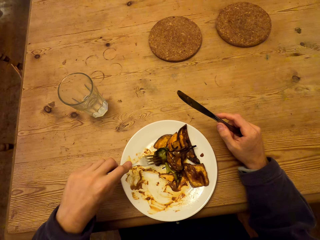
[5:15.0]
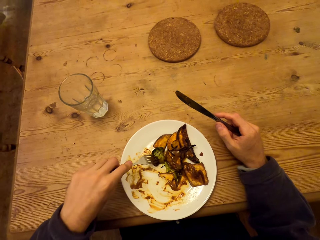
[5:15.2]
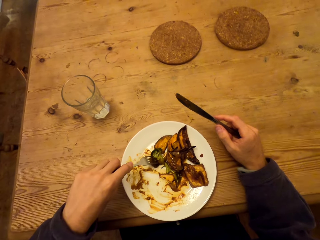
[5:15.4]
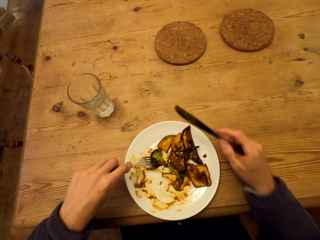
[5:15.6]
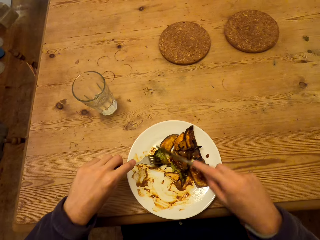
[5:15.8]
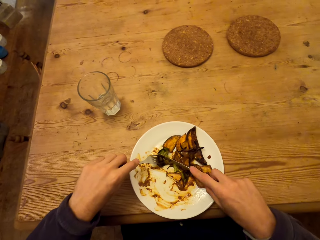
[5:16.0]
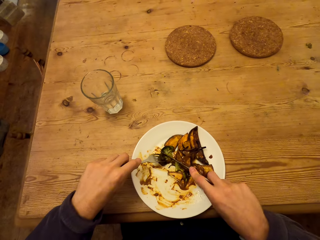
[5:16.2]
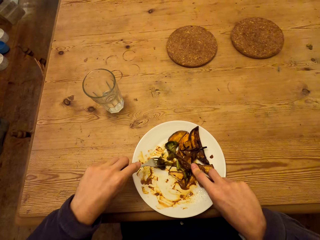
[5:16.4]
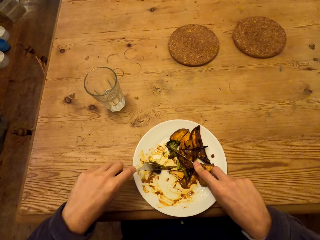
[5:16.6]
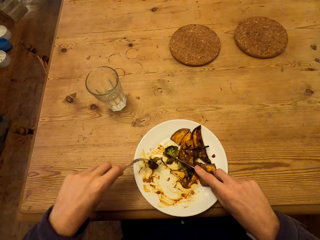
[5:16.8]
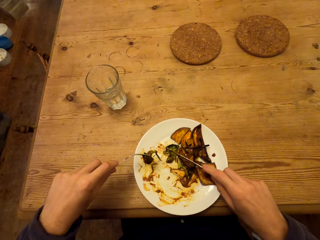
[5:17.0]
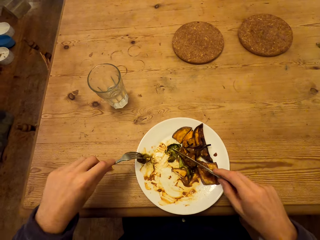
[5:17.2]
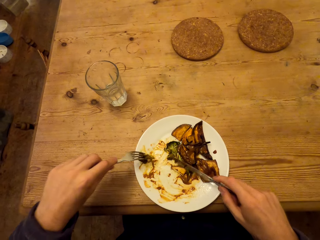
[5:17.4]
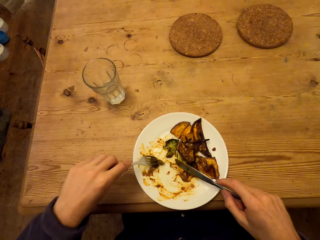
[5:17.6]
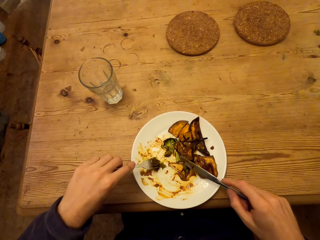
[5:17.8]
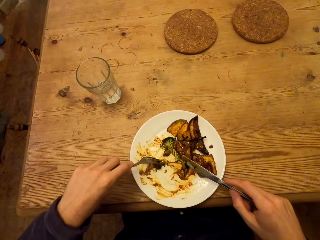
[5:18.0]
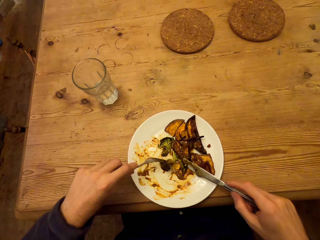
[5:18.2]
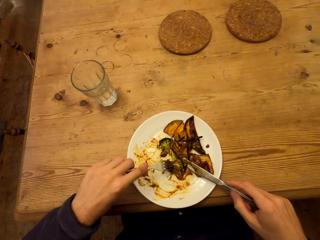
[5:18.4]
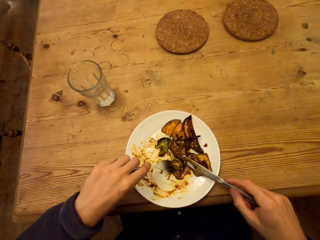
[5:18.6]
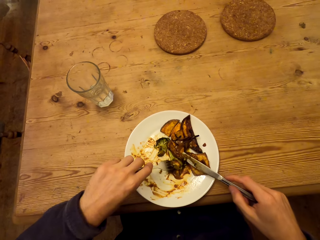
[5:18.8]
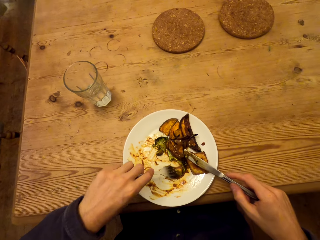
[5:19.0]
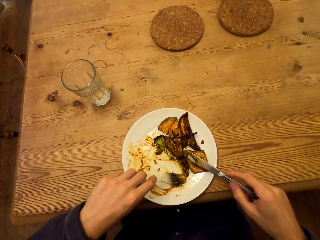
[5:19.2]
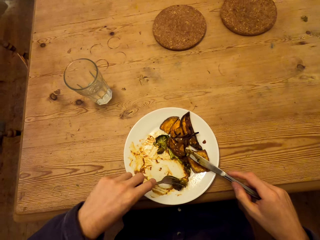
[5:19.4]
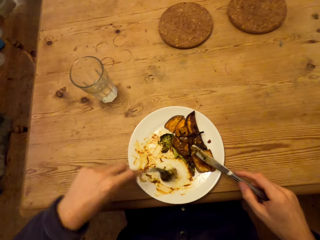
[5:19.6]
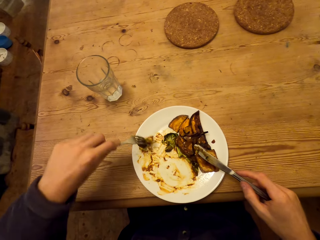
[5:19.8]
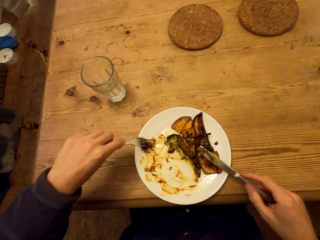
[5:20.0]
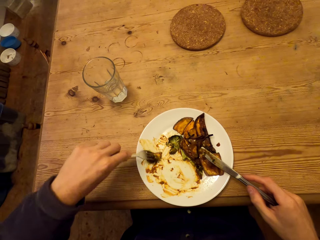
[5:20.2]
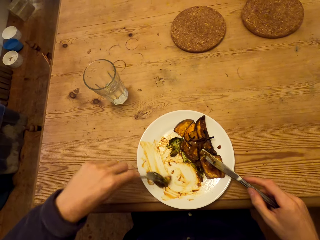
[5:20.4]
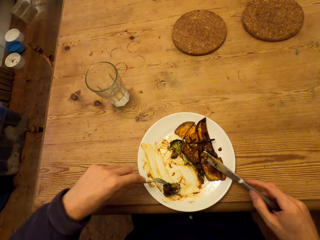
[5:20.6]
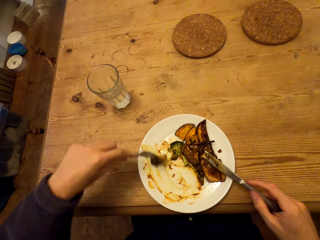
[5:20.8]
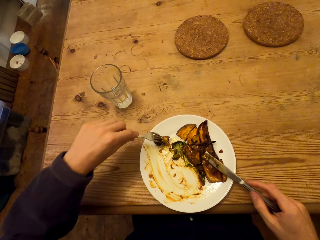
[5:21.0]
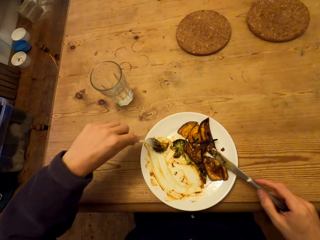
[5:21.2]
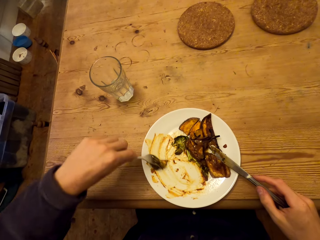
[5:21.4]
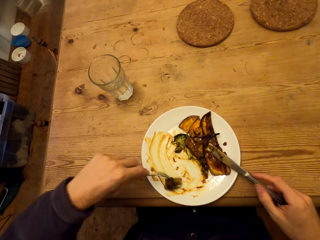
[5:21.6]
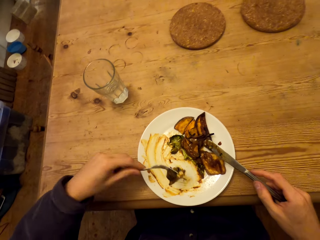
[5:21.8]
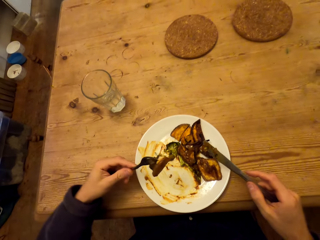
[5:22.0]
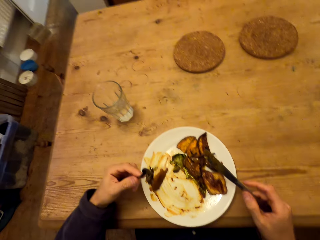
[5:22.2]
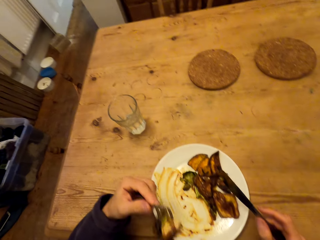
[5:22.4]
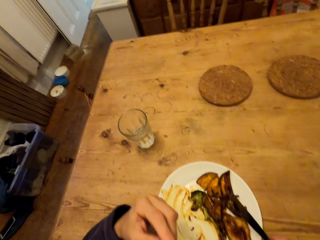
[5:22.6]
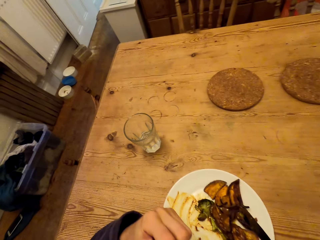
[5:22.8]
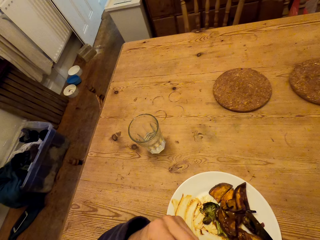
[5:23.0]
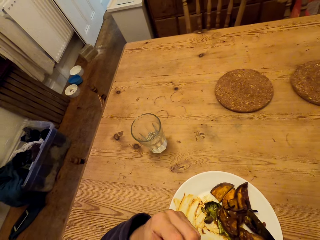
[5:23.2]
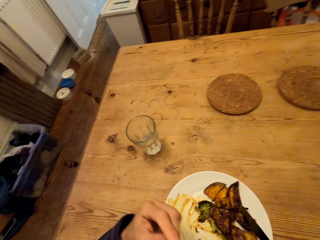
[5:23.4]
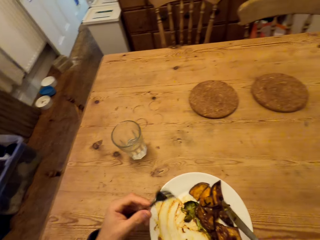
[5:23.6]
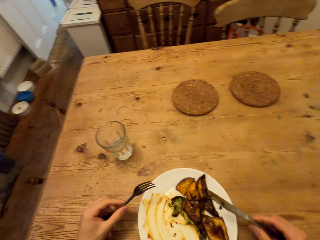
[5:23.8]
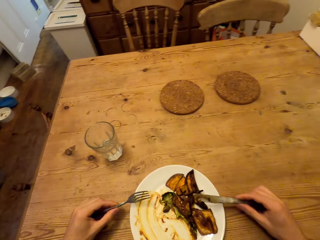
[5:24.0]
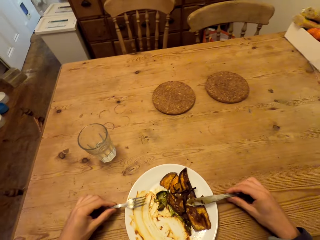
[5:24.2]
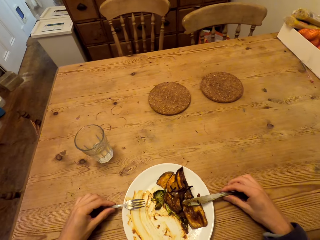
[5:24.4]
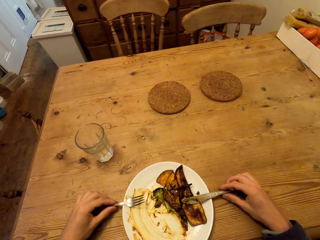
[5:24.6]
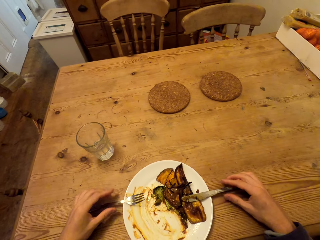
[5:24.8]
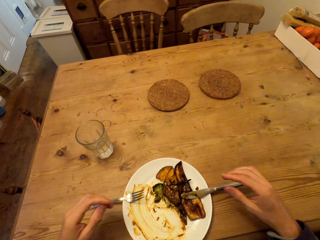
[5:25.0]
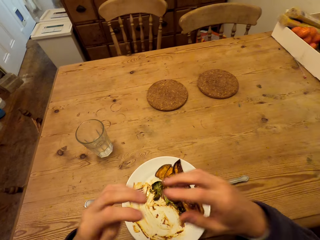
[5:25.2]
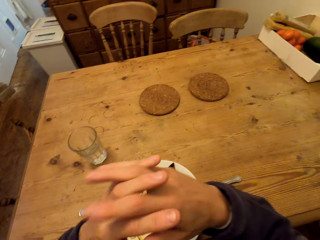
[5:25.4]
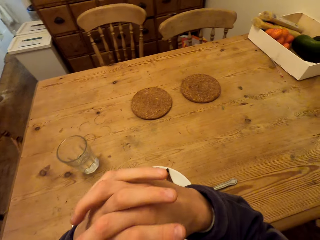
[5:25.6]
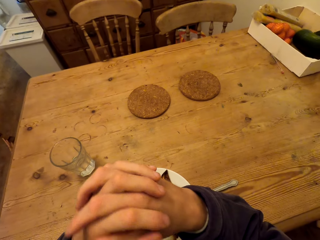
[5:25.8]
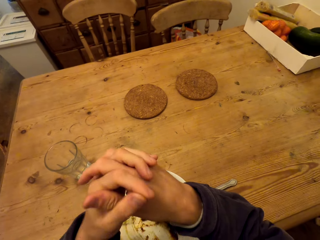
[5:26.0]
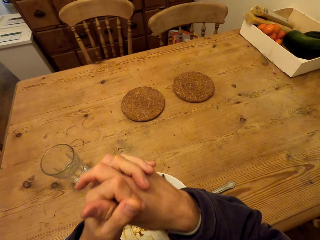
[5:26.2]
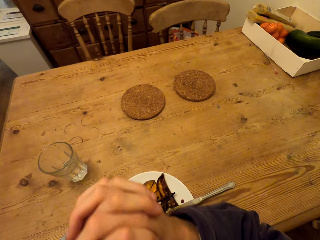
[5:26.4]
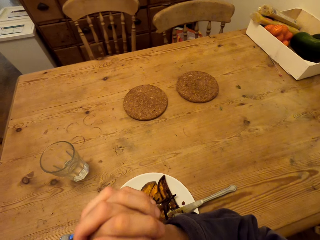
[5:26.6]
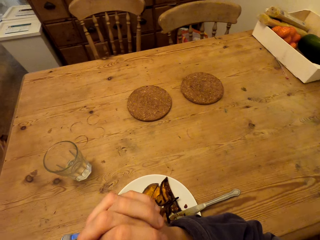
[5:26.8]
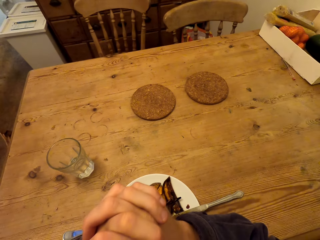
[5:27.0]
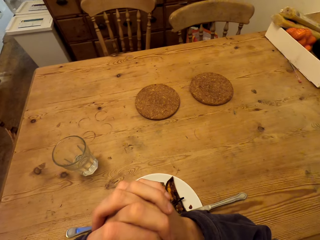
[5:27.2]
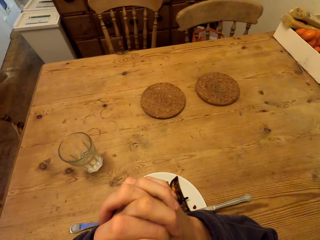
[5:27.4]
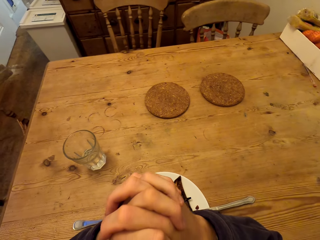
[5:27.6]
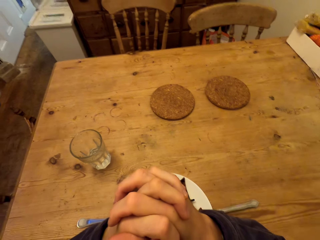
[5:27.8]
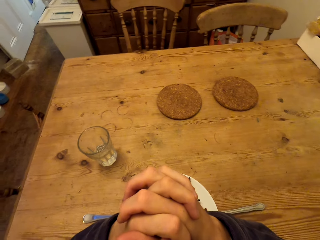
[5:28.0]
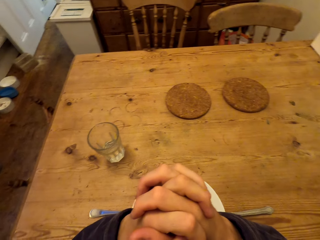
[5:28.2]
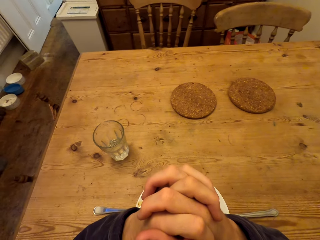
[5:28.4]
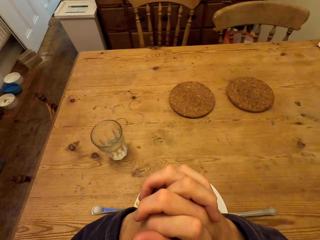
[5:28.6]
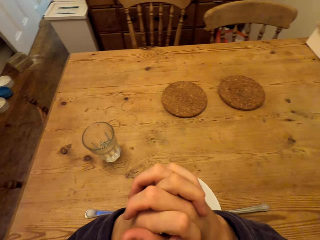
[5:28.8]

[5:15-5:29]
The camera wearer cuts meat with cutlery. He scoops food. He does something. He eats the meat. He places the knife and fork on the plate. He folds his hands.

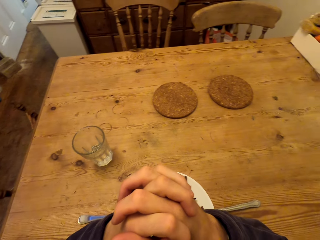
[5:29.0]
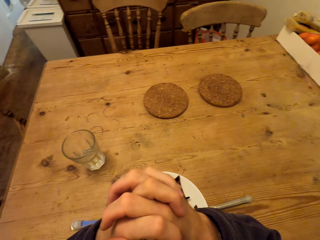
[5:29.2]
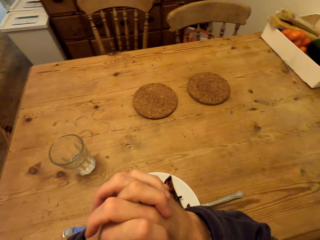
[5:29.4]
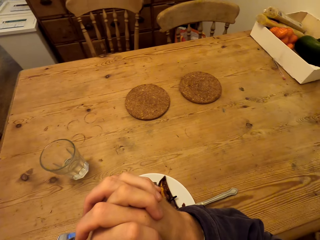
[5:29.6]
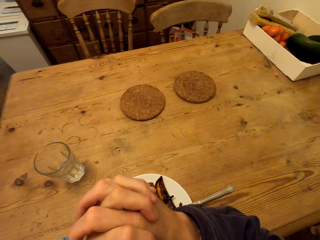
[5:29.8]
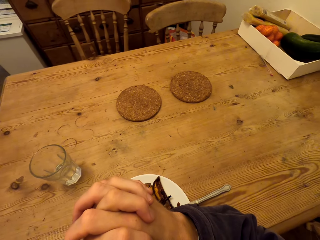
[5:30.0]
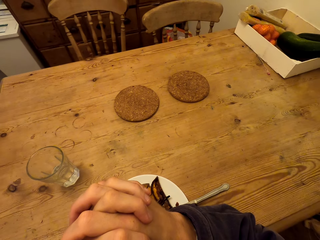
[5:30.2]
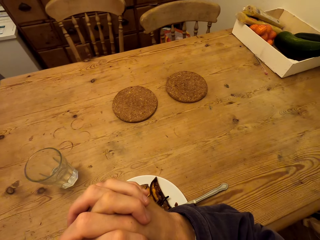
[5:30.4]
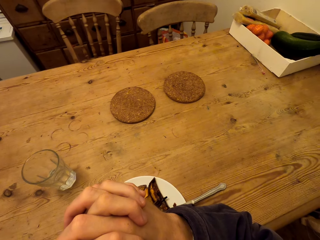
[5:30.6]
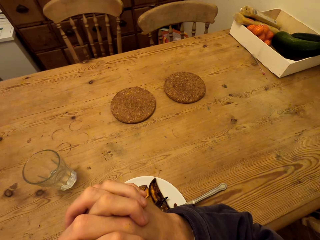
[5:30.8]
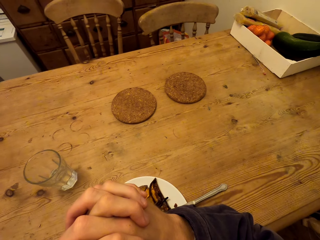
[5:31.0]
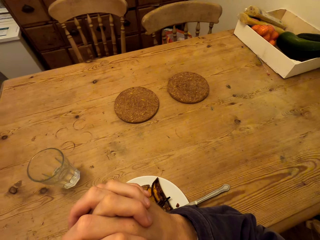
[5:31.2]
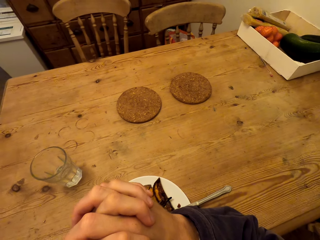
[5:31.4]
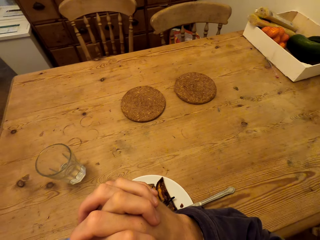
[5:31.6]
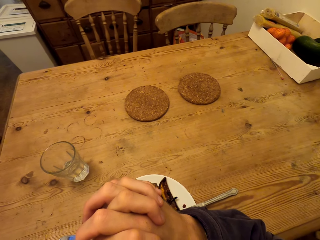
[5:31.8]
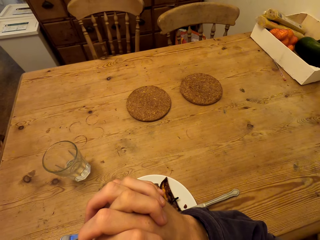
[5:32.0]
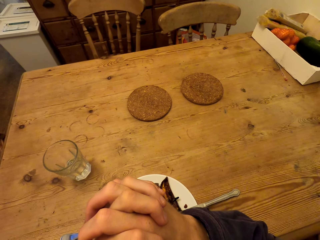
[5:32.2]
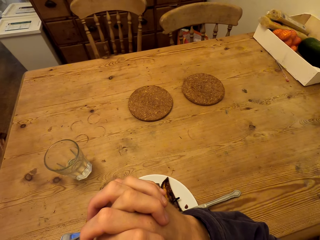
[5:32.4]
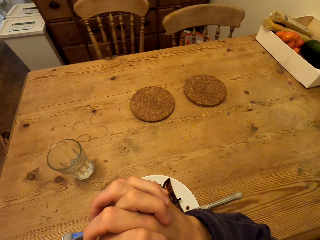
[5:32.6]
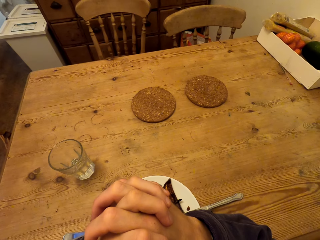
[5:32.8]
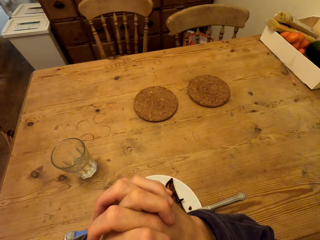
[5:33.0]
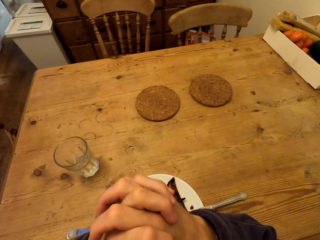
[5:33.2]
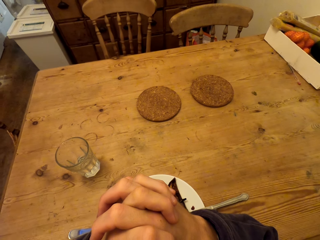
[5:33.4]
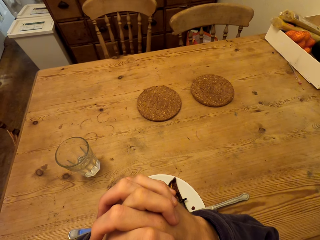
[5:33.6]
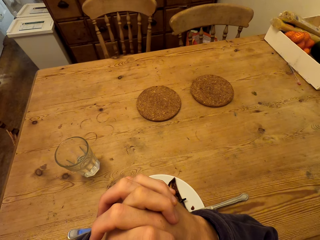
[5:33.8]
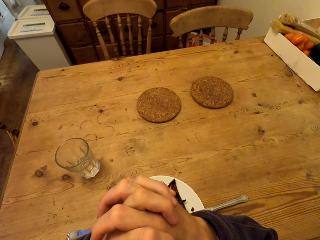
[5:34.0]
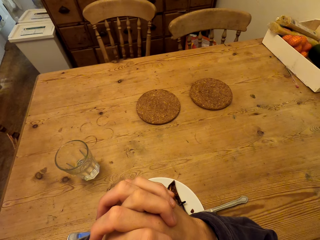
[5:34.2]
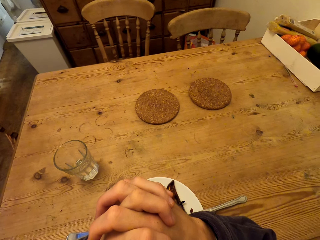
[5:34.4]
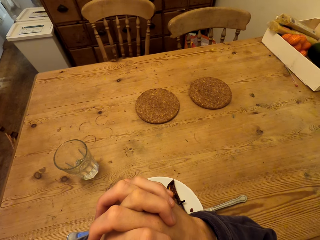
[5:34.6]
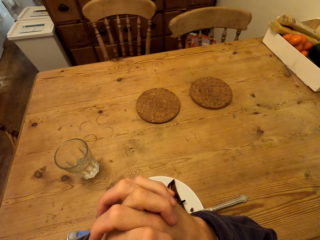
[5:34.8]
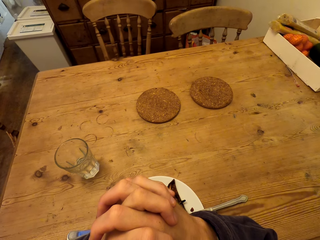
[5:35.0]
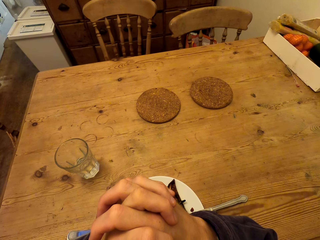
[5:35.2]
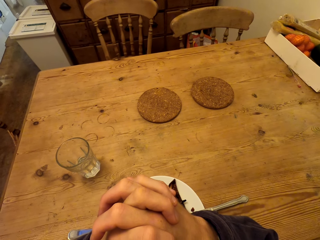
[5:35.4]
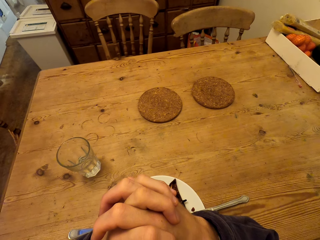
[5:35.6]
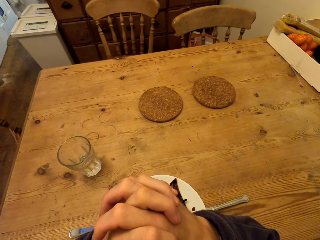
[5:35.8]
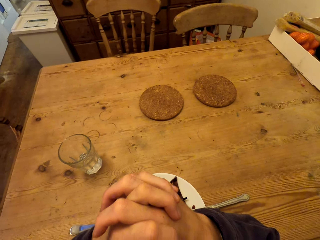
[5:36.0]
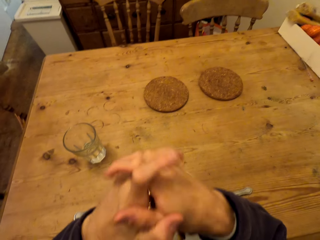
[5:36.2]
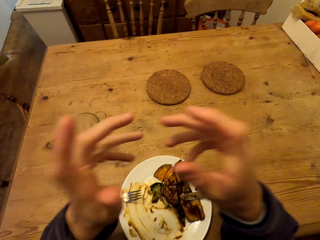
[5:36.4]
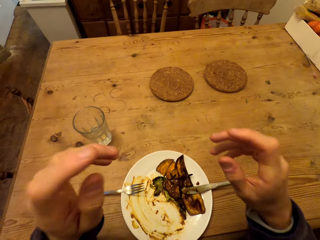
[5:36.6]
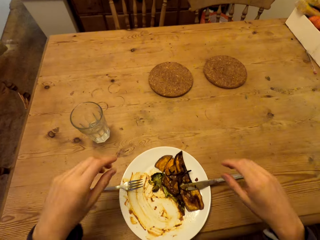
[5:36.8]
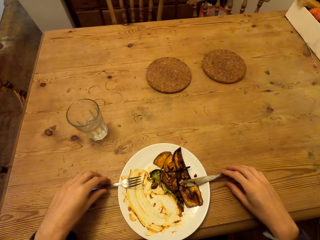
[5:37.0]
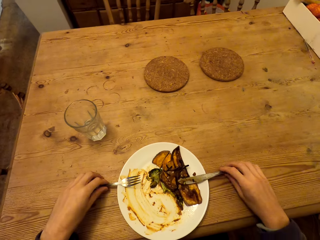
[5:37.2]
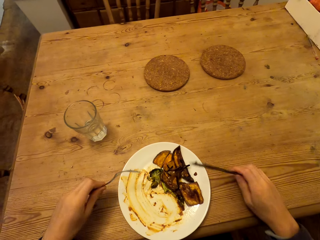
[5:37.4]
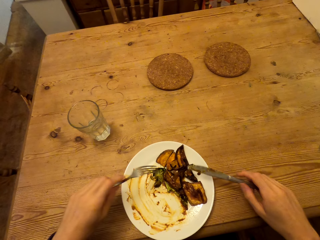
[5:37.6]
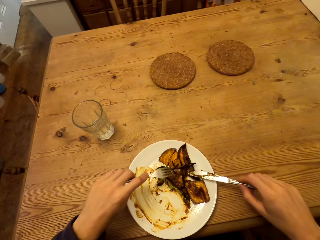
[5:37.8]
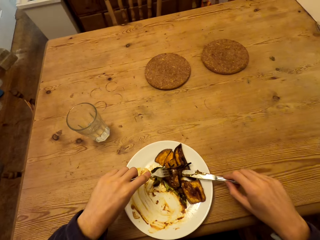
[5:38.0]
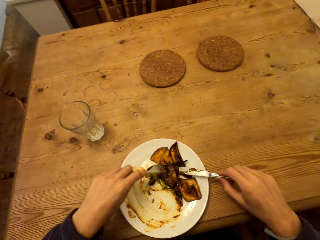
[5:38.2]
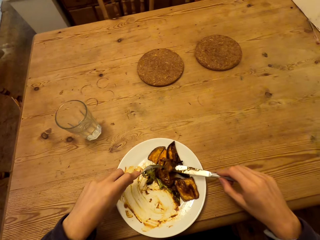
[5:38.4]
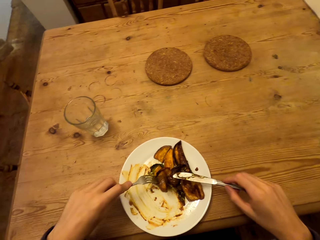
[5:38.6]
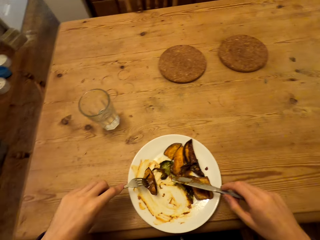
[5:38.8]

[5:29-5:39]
The camera wearer looks around. They pick up the fork and eating knife from the plate.
